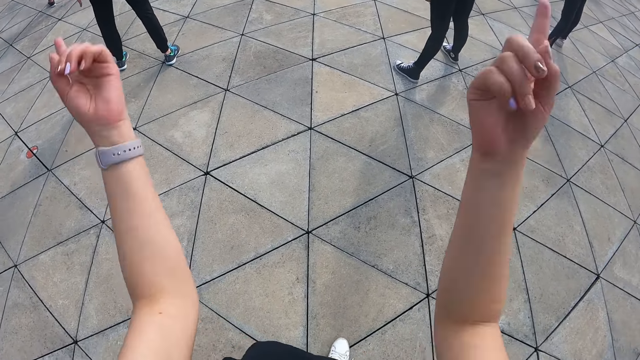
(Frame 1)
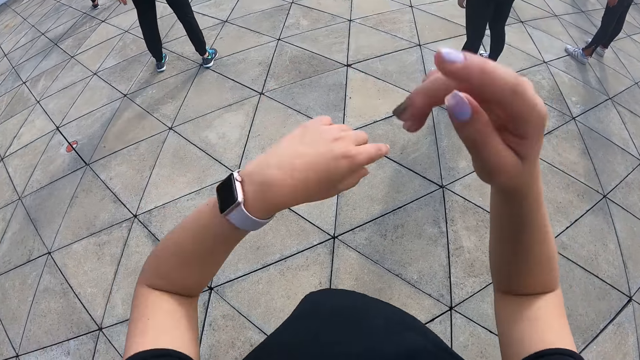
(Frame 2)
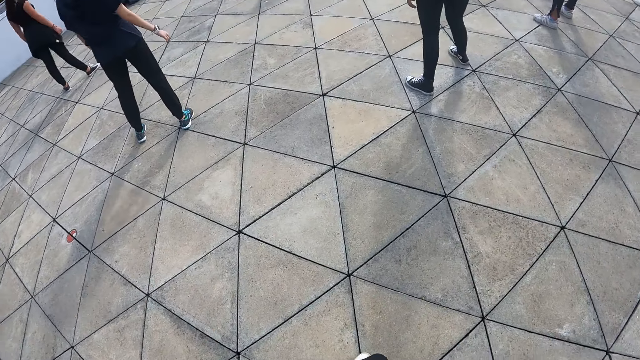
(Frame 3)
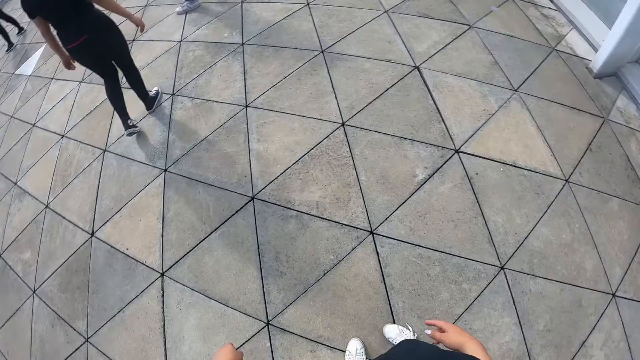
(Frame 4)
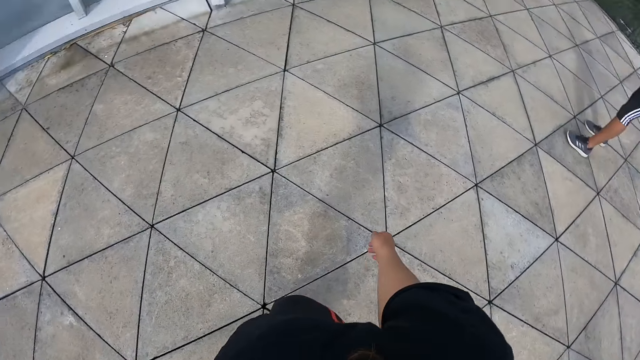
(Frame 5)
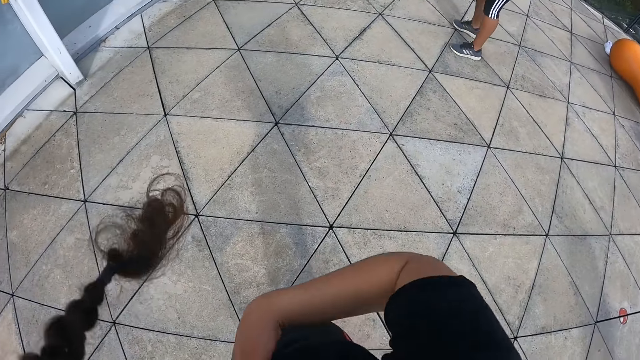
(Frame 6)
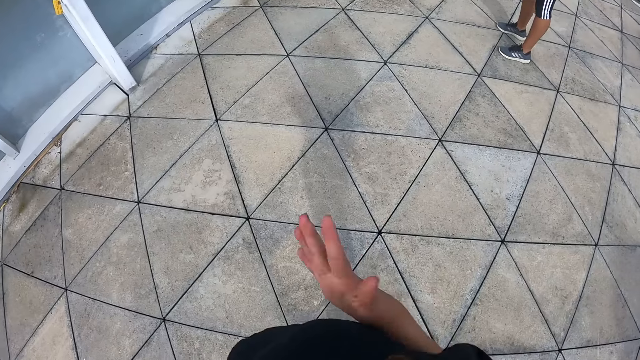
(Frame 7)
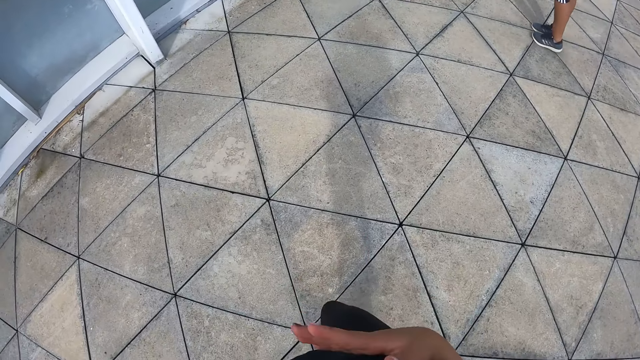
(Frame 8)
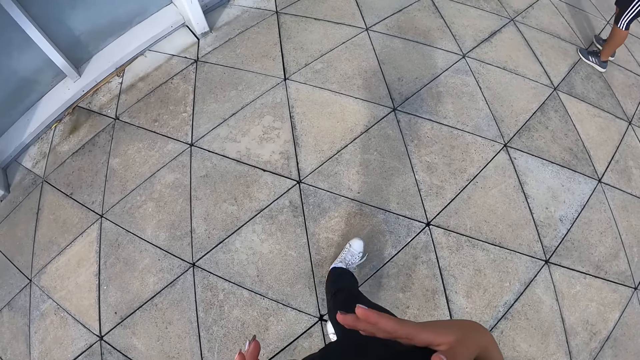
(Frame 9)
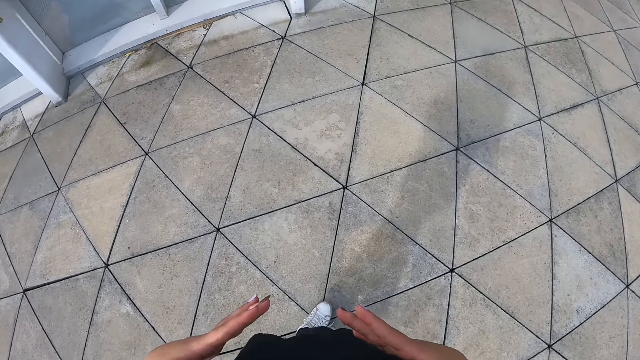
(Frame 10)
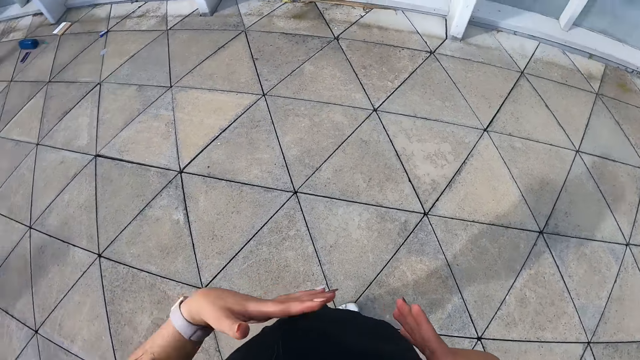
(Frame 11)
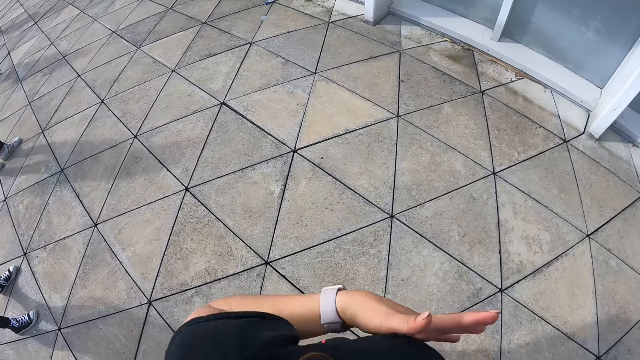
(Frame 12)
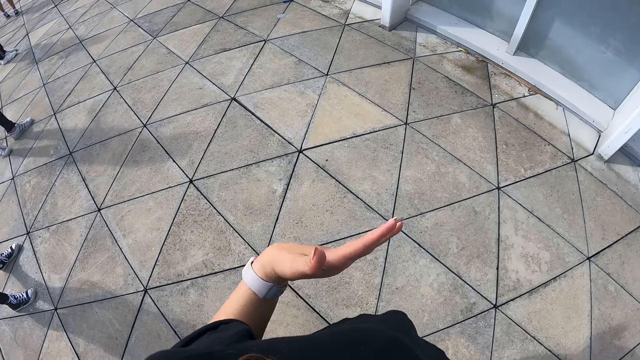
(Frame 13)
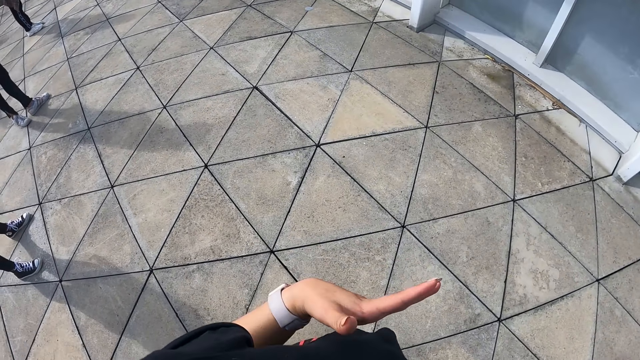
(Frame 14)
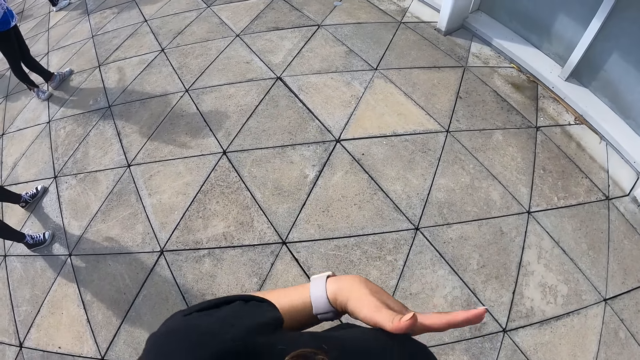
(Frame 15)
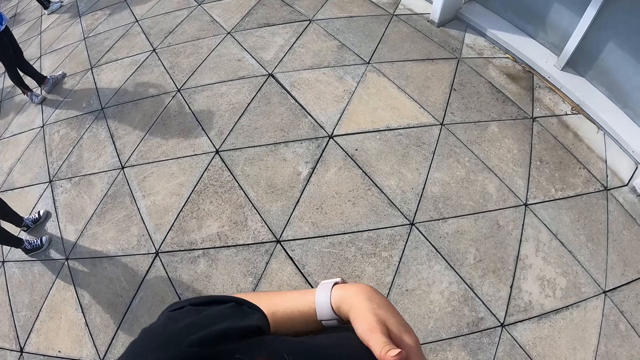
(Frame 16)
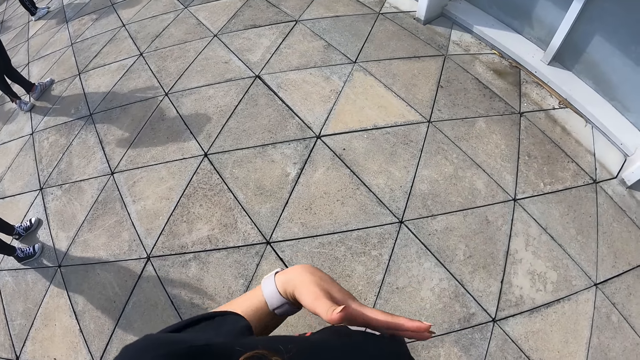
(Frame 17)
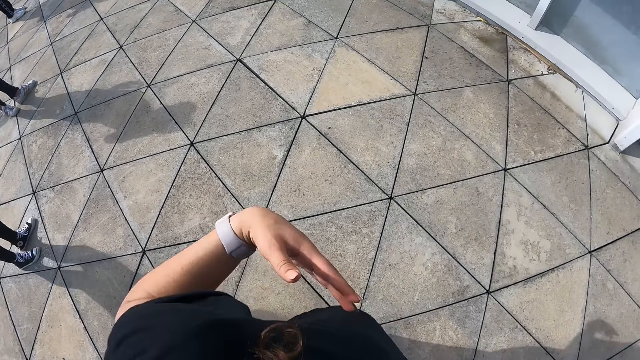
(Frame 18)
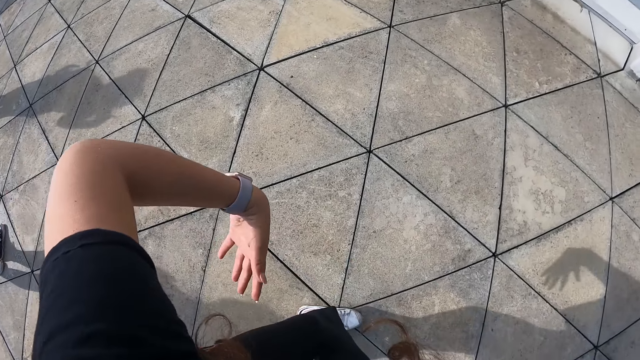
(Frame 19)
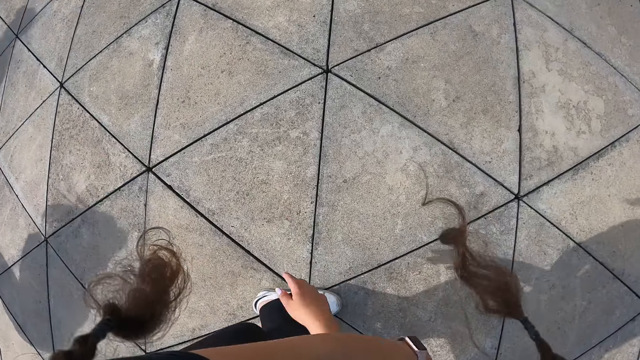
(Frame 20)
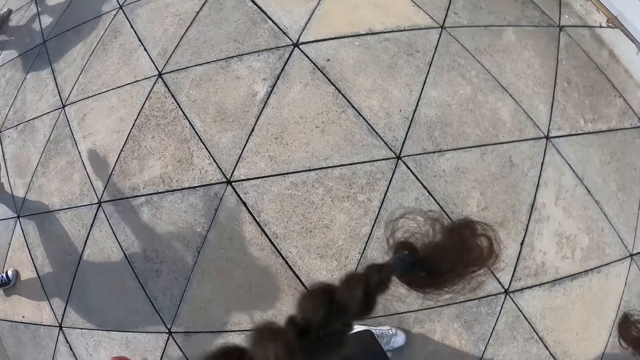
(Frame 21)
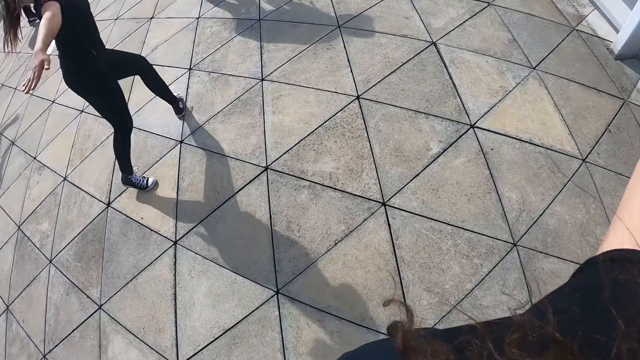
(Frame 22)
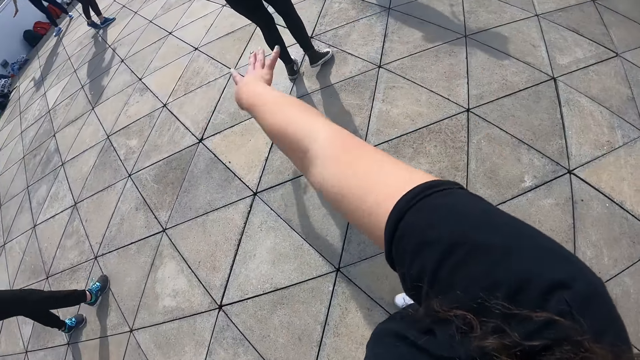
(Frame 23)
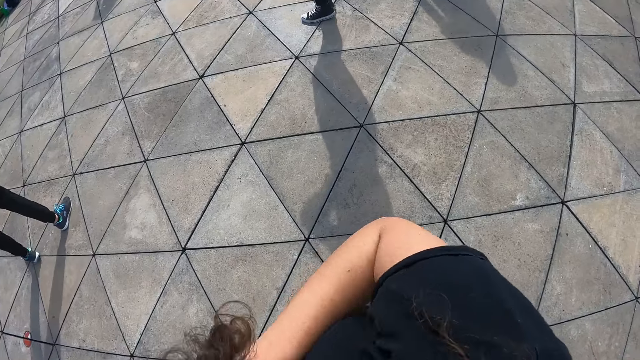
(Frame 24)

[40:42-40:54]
The camera wearer raises both hands. She is doing exercise. She lowers both hands. She raises her left hand to her face. She raises her hand to her chest. She dances with a group of people outside. A person is doing exercise.

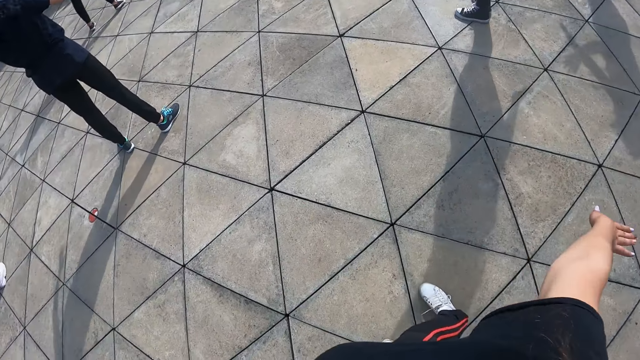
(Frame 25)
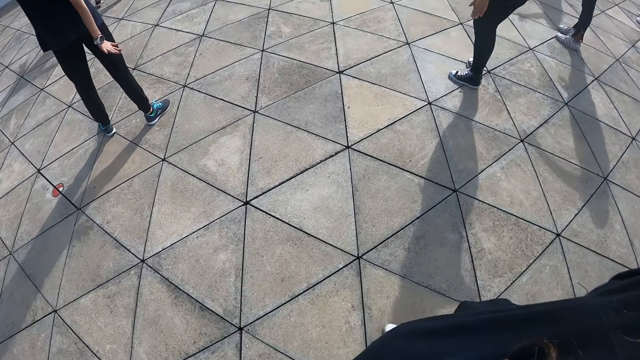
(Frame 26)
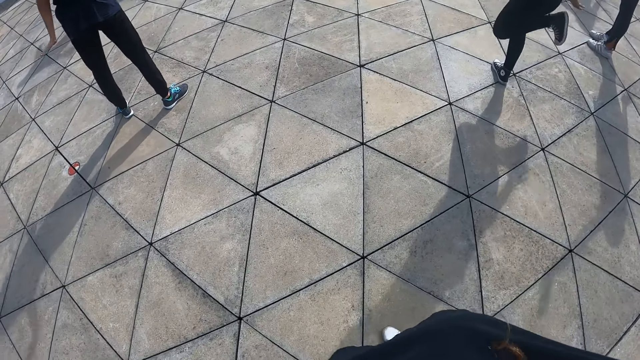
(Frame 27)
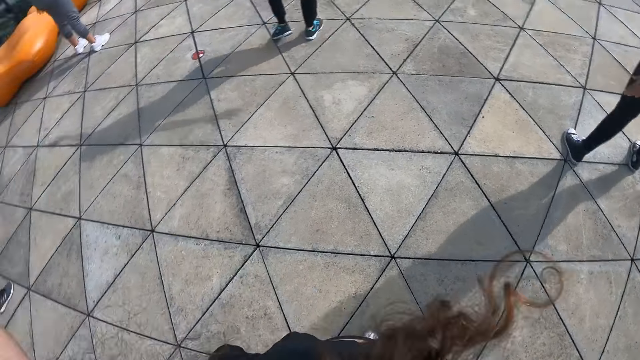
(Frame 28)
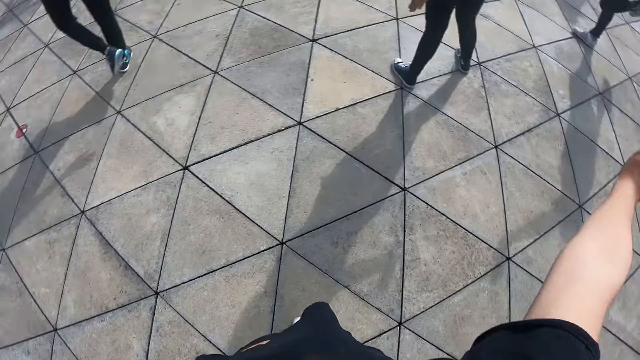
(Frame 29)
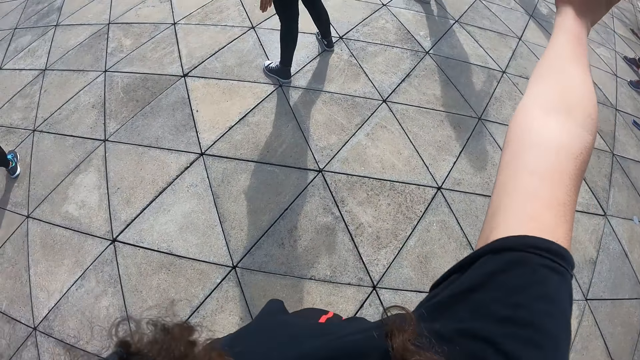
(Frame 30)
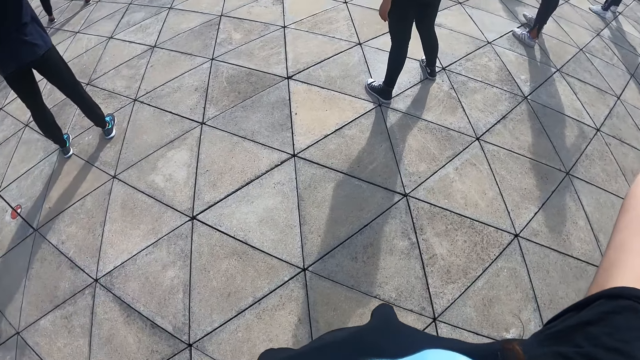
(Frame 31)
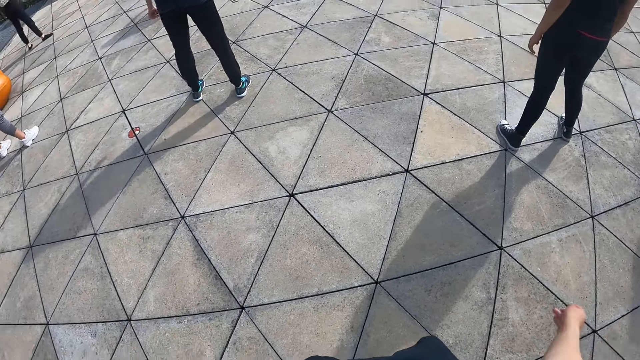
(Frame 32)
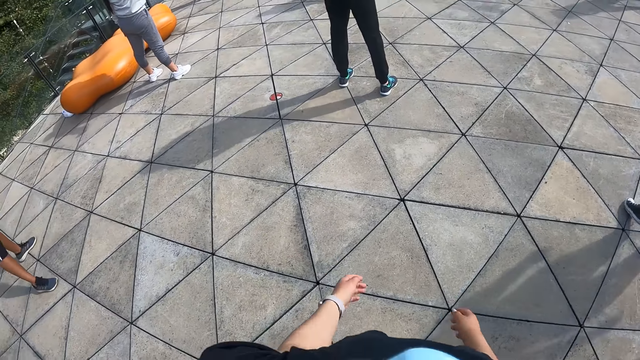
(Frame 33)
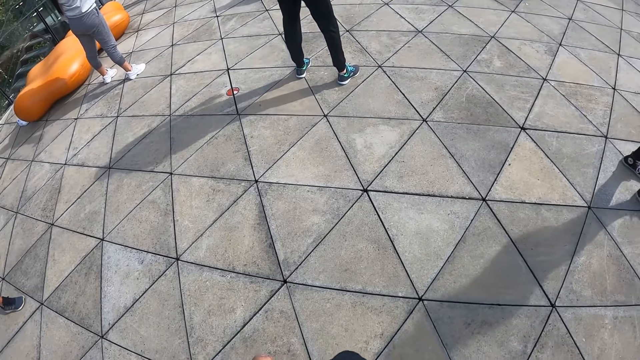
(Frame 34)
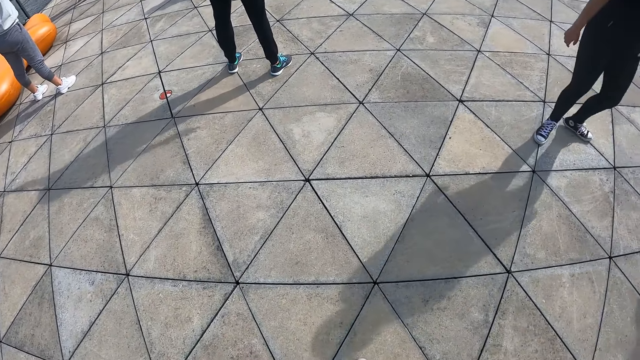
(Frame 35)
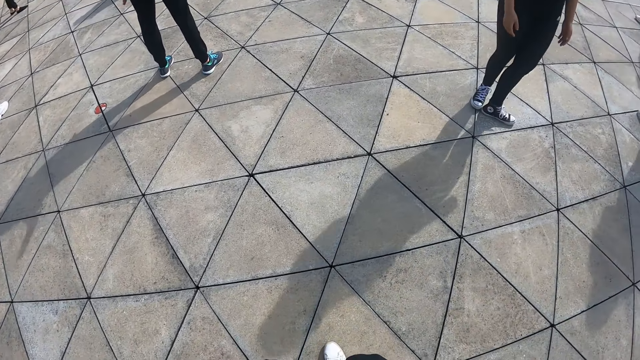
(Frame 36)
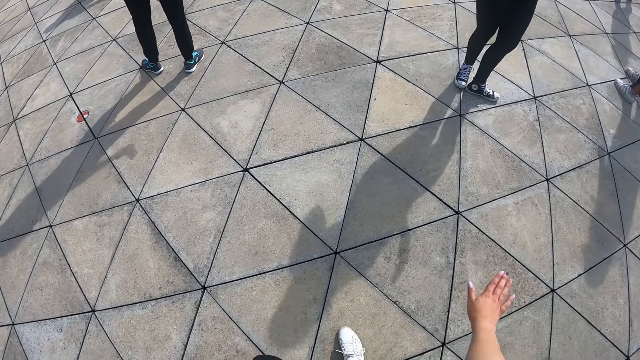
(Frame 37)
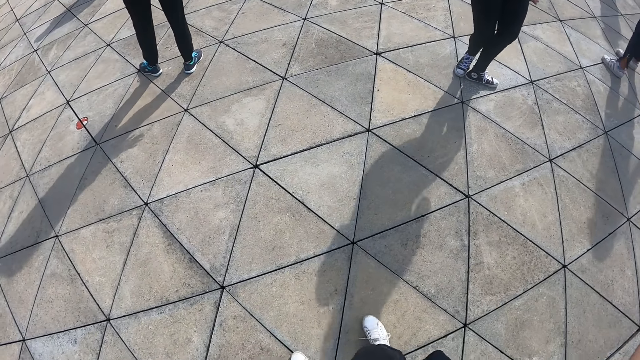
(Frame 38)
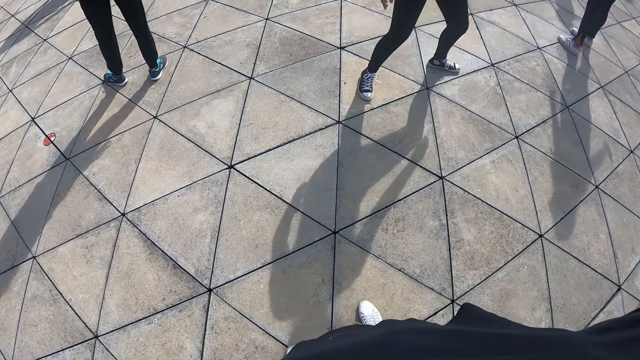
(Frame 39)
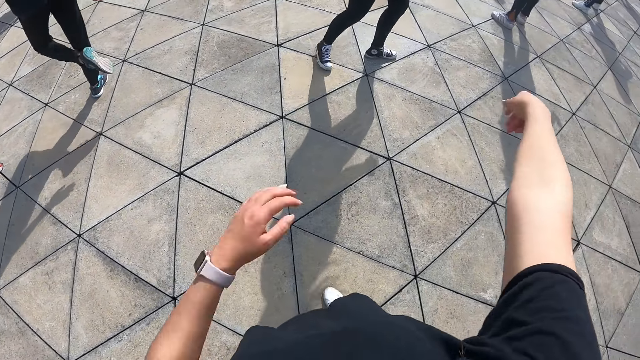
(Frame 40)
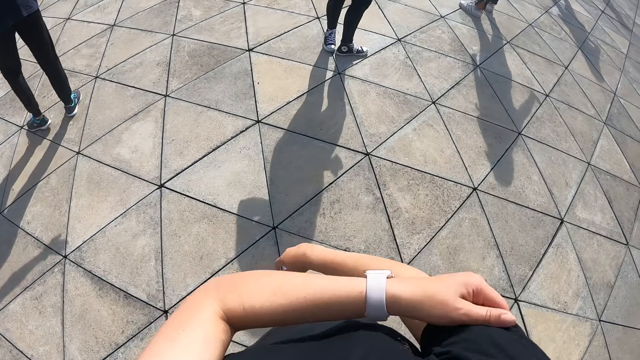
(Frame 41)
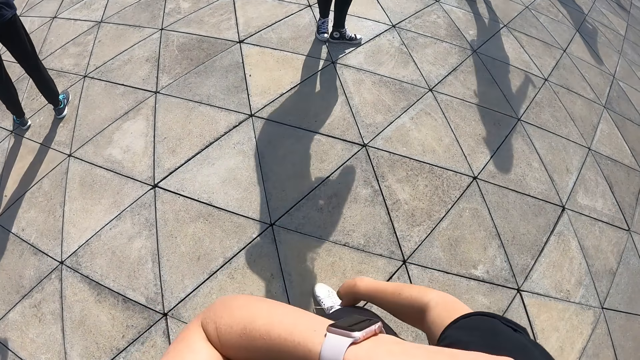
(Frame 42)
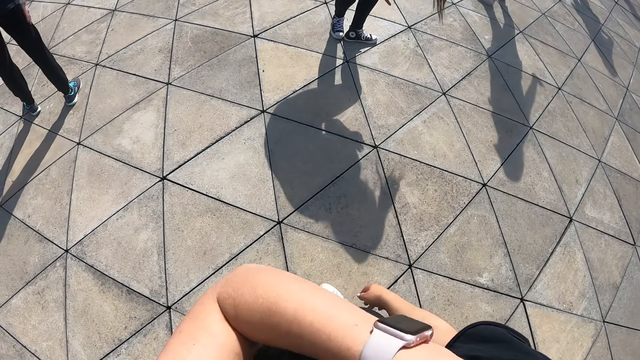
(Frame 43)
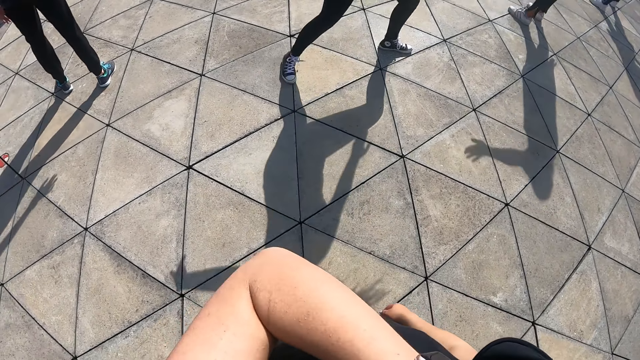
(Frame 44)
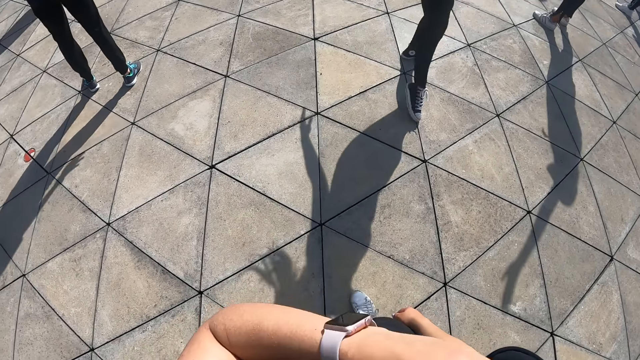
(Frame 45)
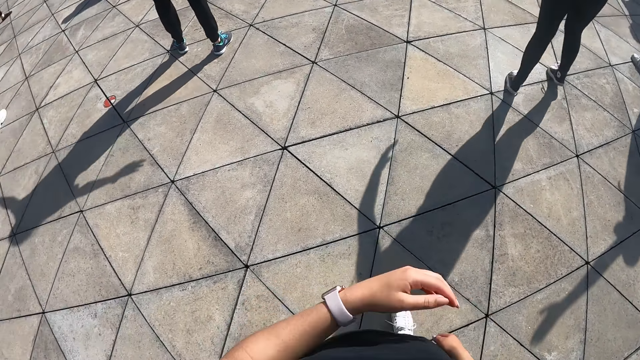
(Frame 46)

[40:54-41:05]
The camera wearer adjusts her shirt with her left hand.
